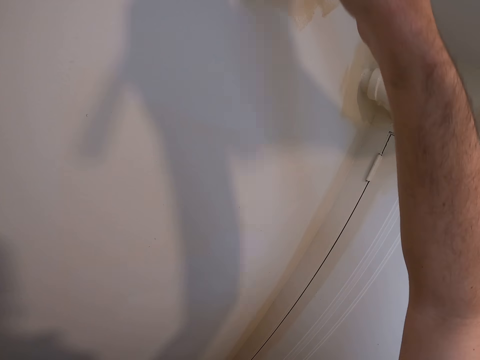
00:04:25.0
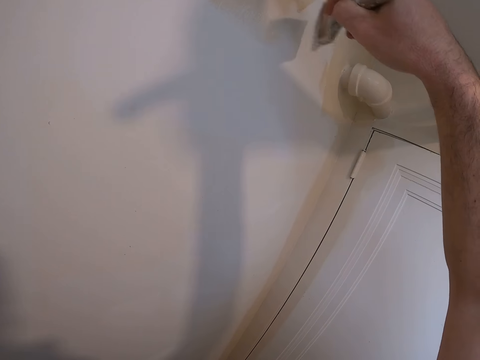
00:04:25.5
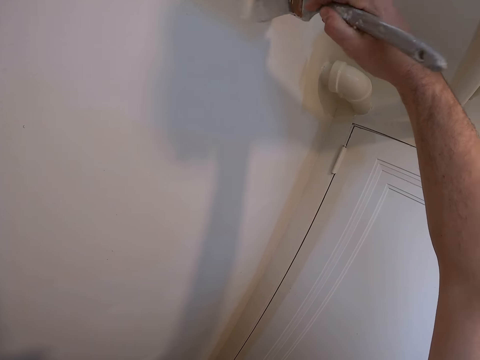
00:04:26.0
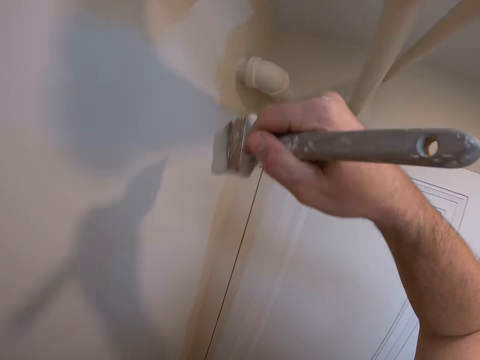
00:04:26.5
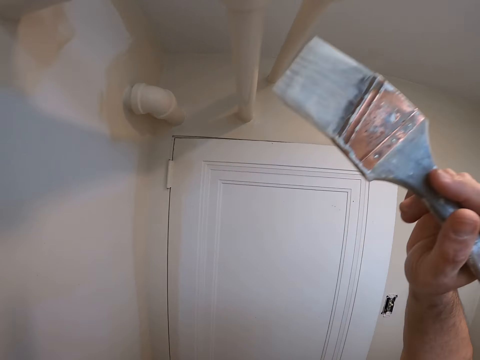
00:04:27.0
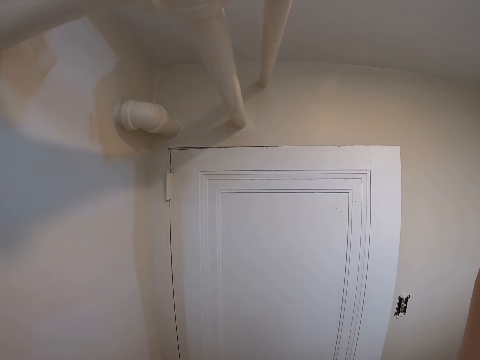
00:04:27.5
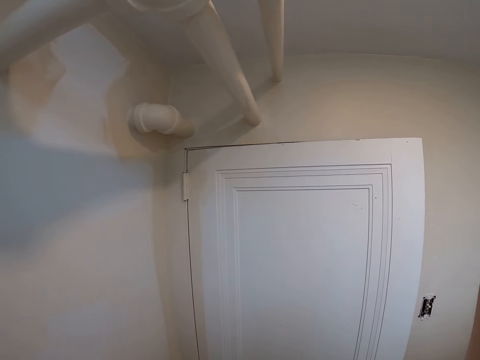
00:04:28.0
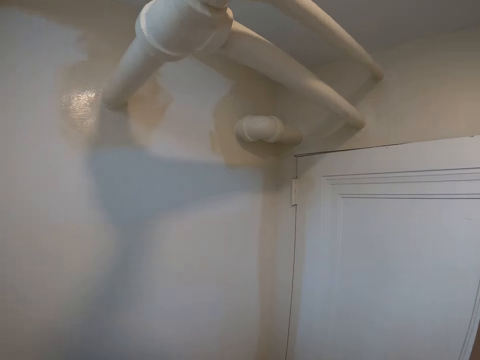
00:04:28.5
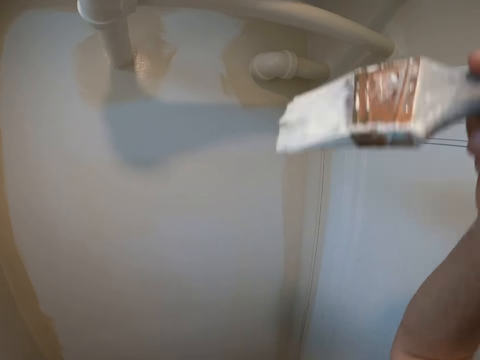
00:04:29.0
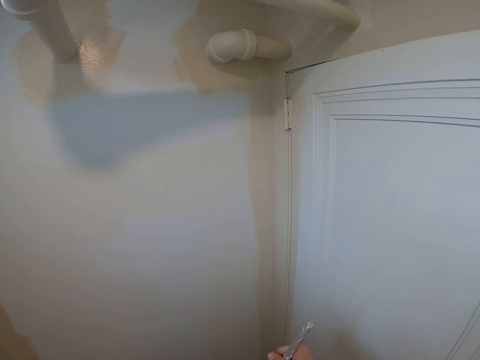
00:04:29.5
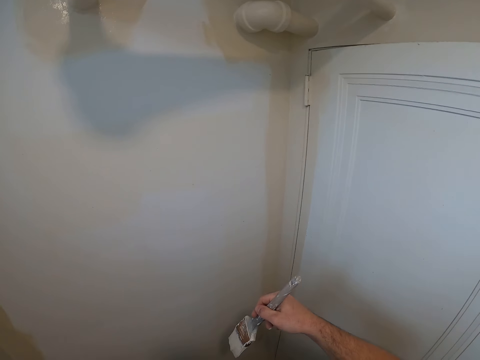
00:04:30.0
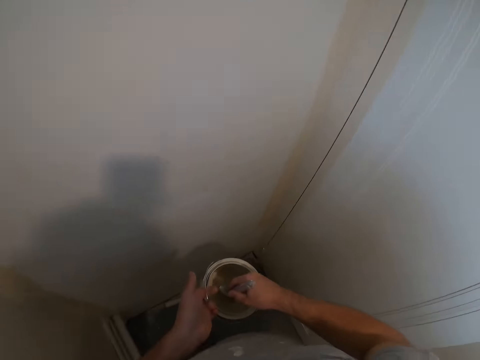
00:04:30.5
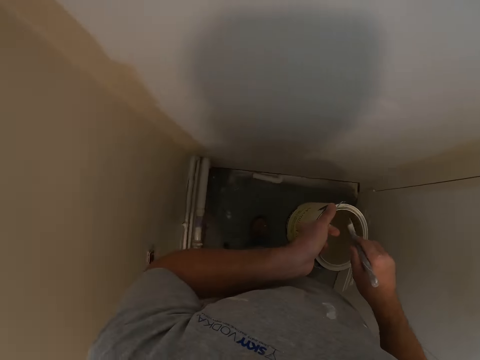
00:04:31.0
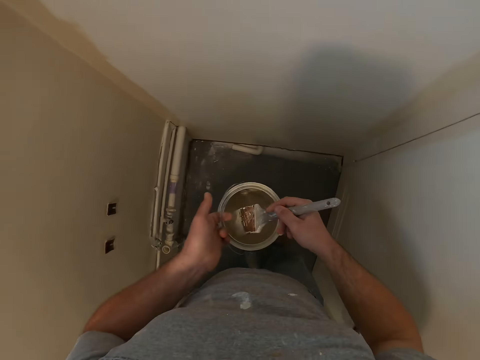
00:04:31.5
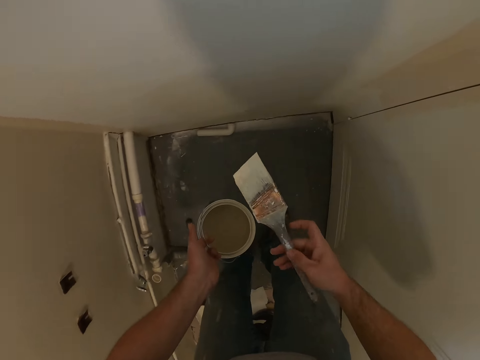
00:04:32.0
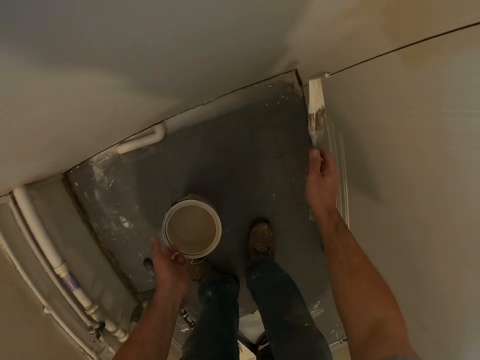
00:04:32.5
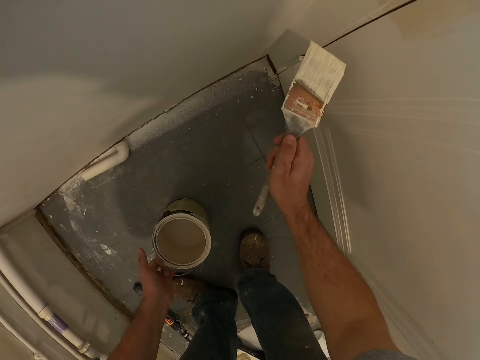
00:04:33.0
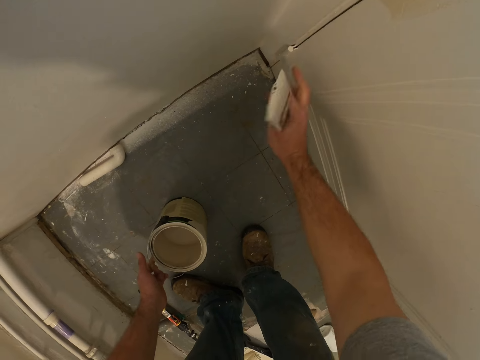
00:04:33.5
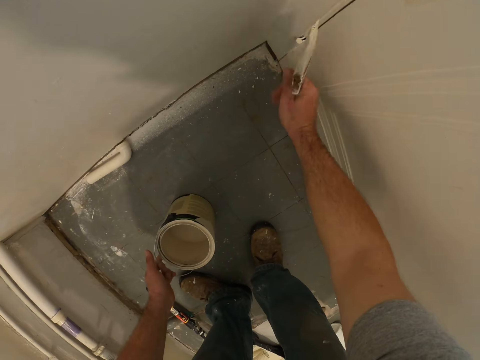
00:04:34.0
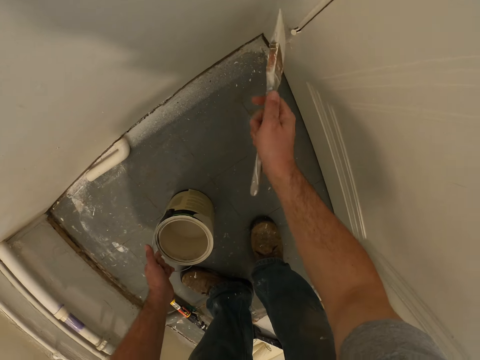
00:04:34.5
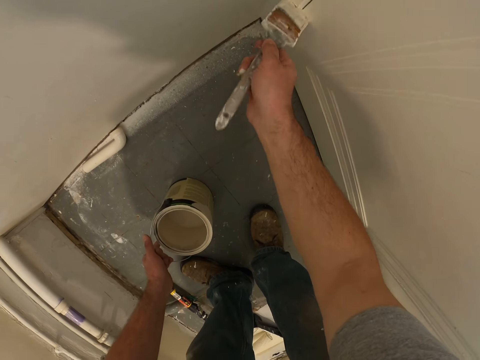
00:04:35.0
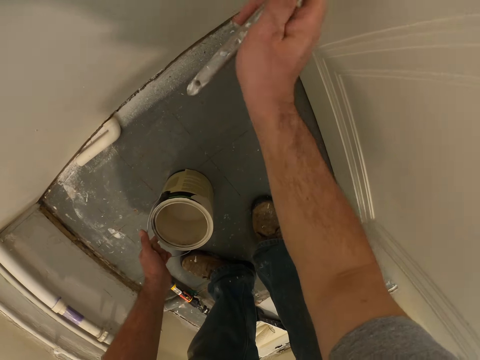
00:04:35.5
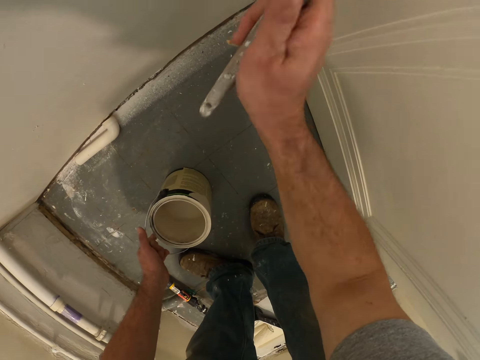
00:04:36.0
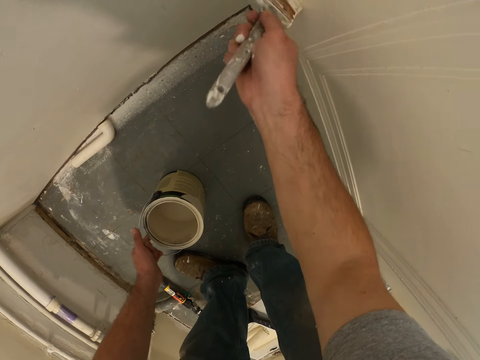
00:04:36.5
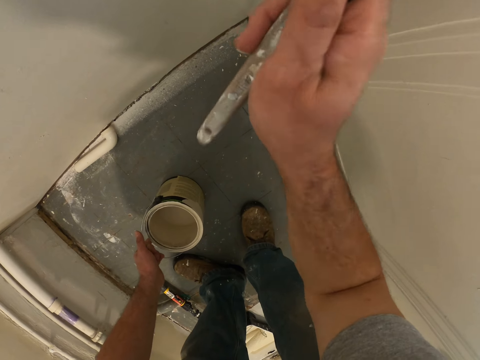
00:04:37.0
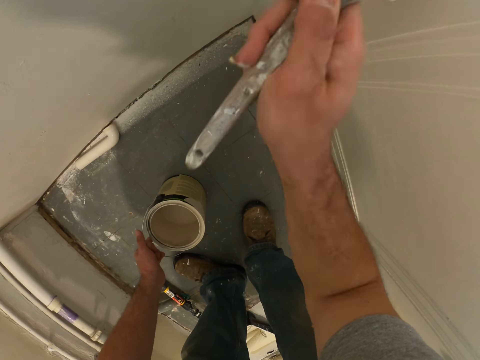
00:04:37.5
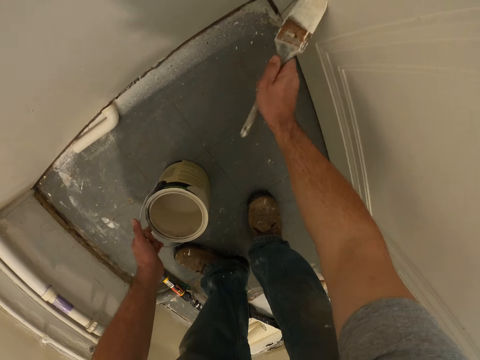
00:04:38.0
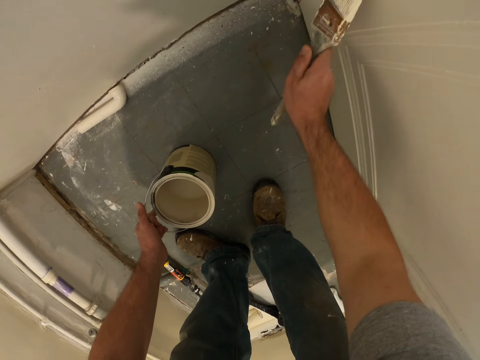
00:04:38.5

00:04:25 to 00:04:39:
The camera wearer dips the brush in the paint. He wipes the wall with his finger. He paints the wall with the brush.

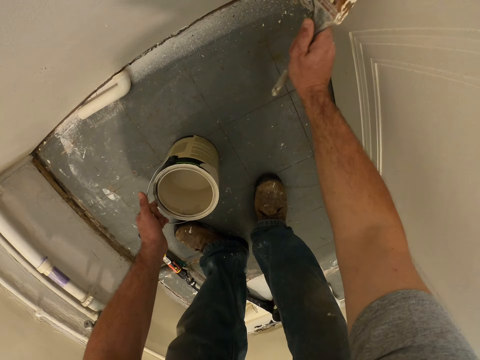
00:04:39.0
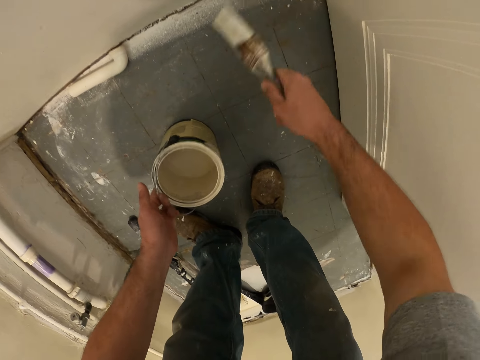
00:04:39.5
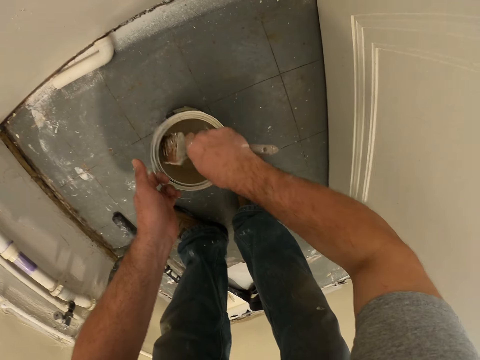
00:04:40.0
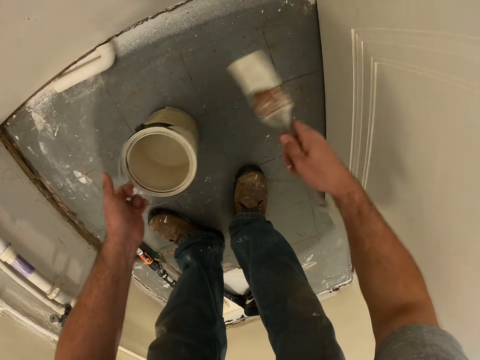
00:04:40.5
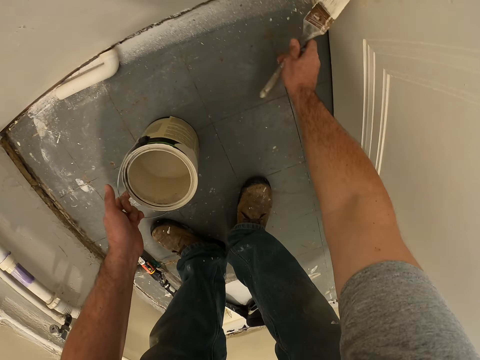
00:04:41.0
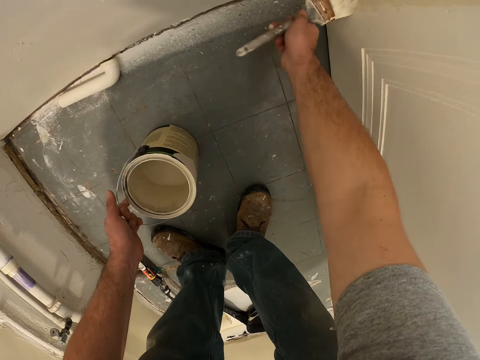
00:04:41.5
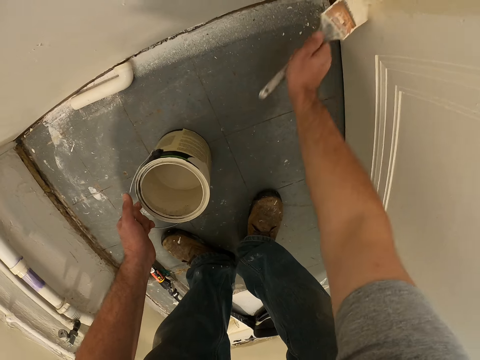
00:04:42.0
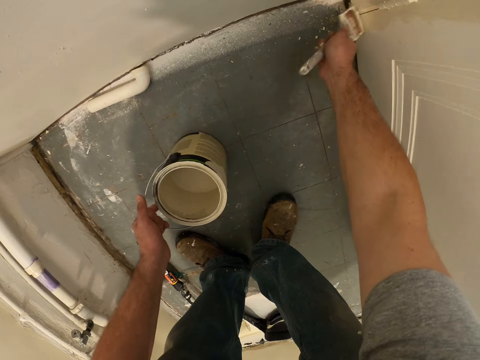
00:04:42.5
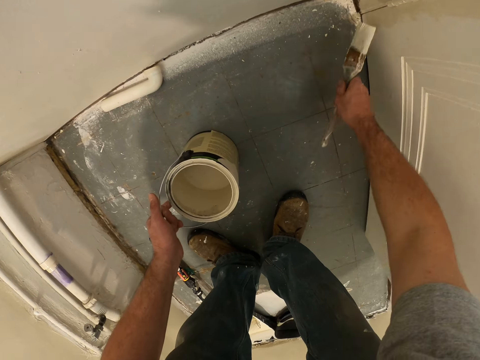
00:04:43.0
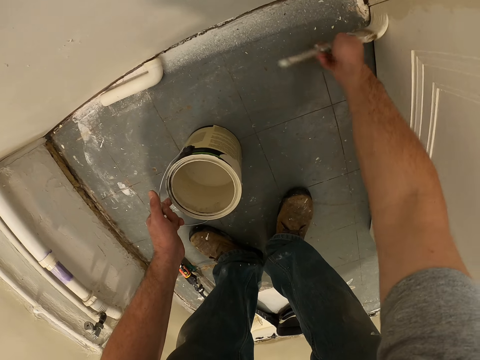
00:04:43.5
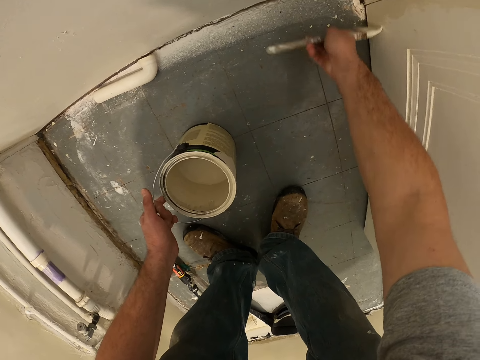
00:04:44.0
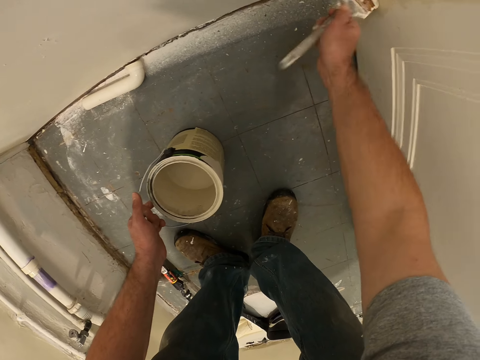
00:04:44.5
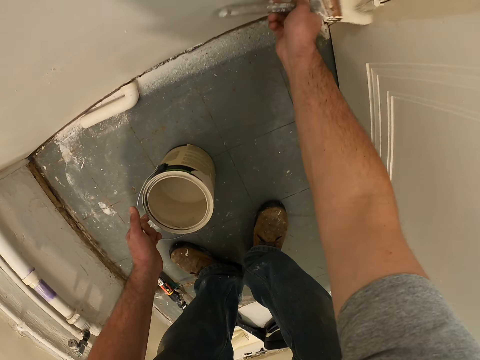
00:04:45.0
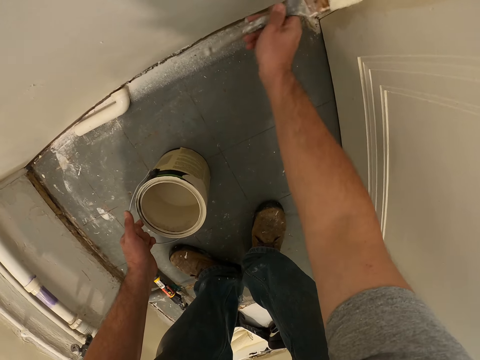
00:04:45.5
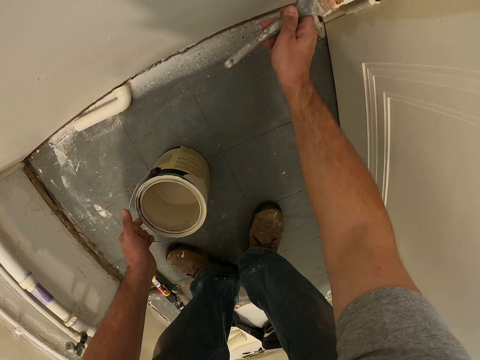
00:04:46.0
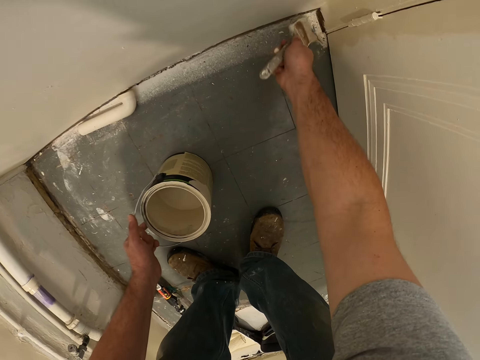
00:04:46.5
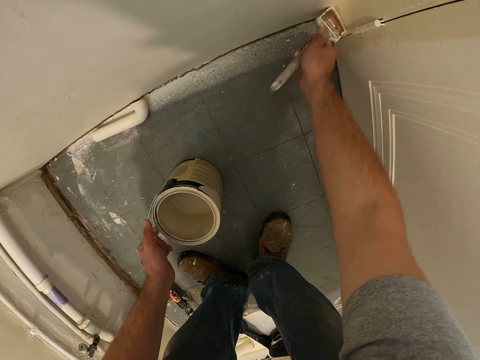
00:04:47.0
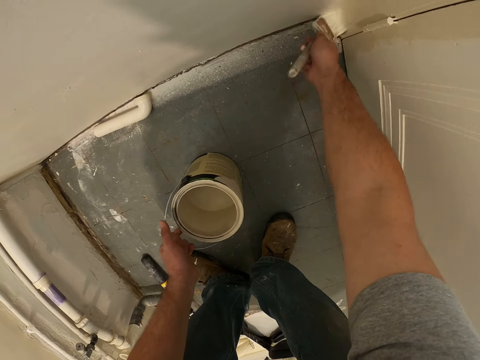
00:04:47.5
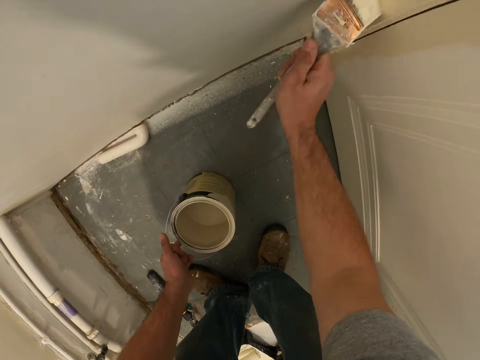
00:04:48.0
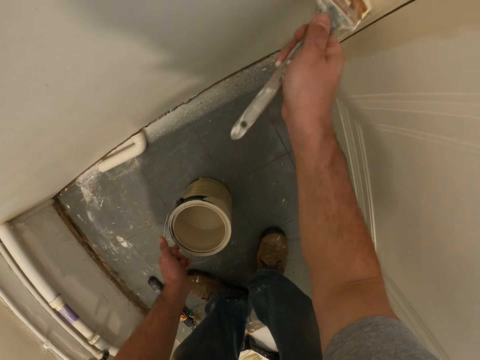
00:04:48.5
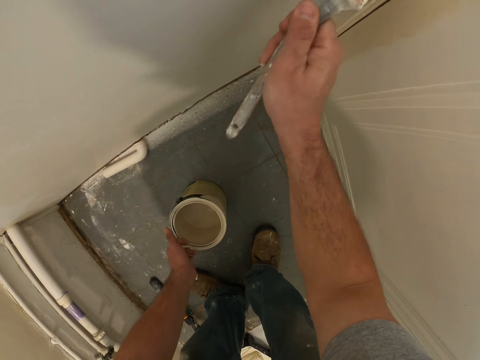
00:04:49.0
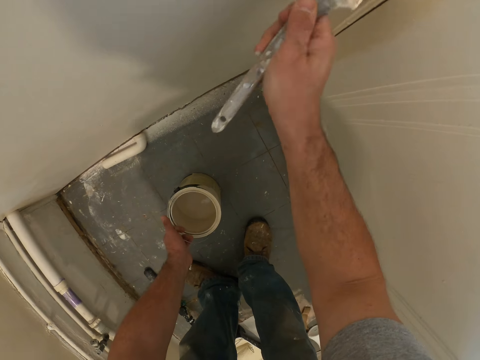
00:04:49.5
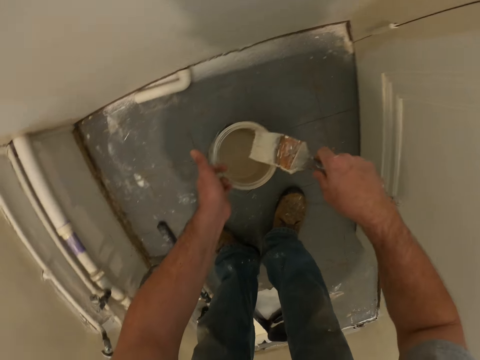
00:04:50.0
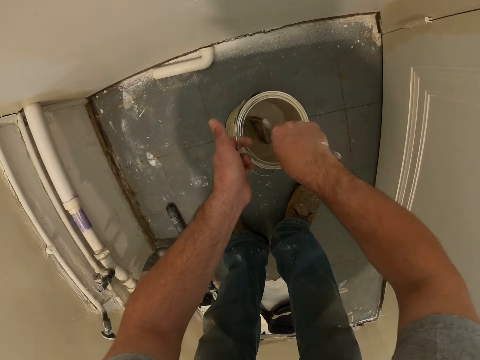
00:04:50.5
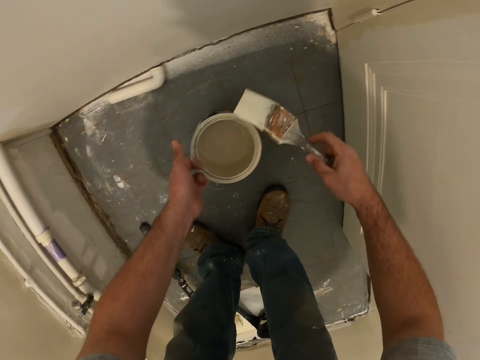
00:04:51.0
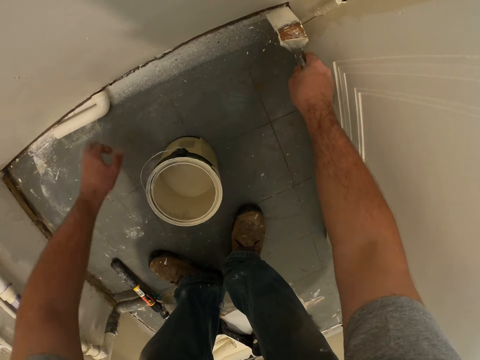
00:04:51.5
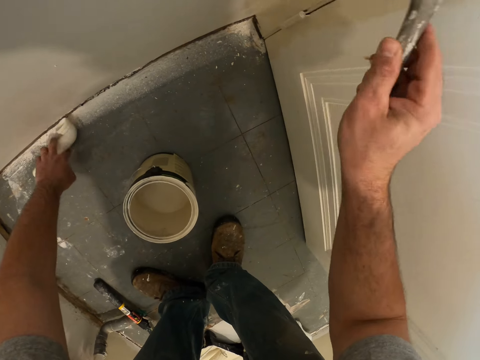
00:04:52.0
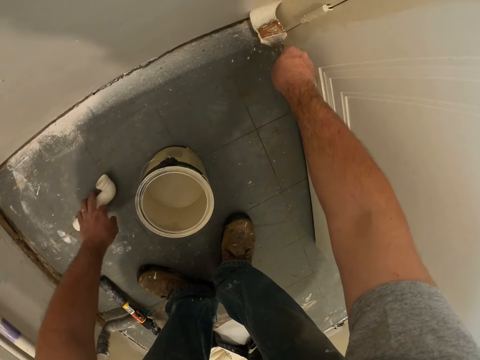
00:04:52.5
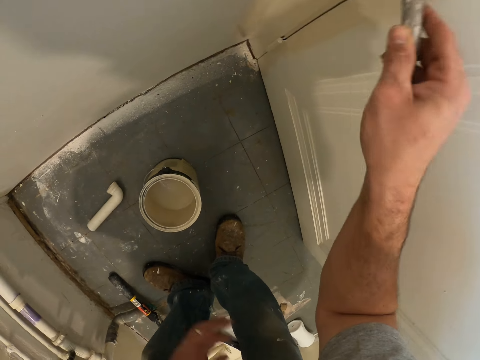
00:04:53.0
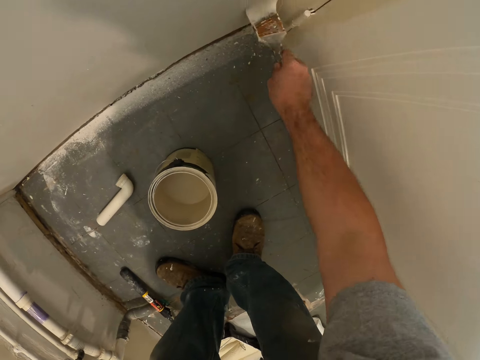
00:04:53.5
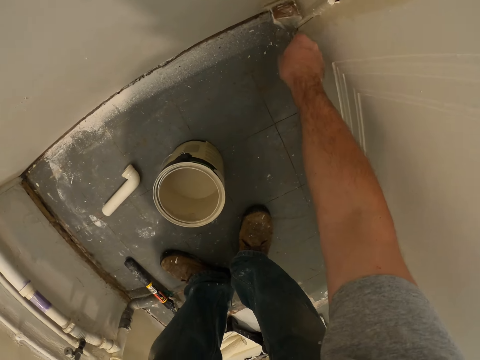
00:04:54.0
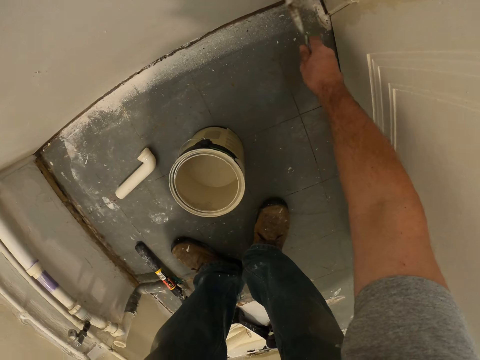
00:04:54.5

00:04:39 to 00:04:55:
The camera wearer dips the brush in the paint. They paint the wall with the brush. They dip the paint brush into a paint container. They paint the wall with the paint brush.
